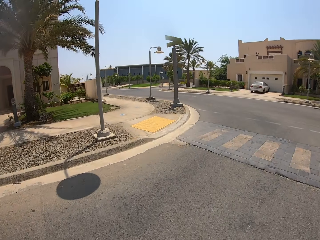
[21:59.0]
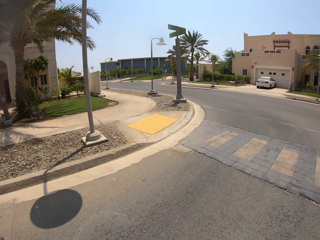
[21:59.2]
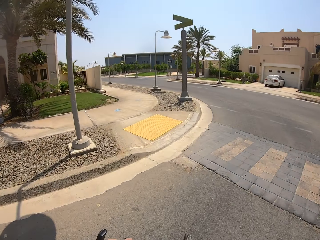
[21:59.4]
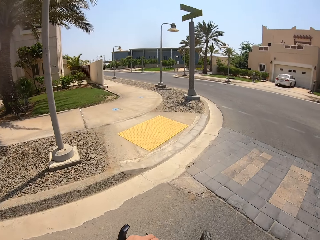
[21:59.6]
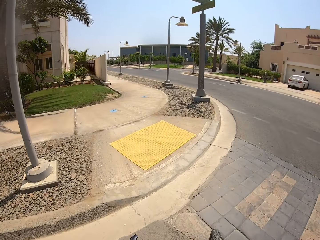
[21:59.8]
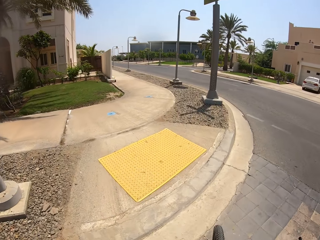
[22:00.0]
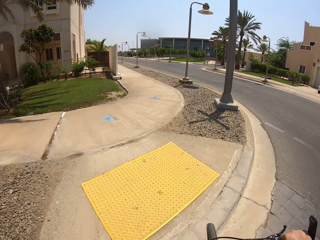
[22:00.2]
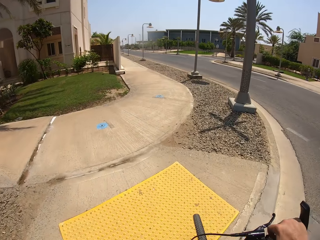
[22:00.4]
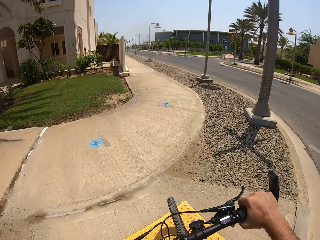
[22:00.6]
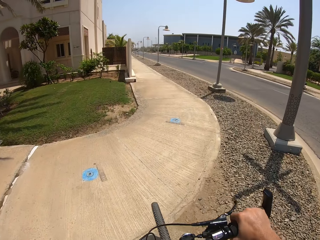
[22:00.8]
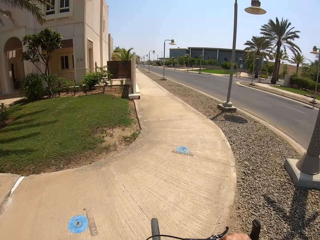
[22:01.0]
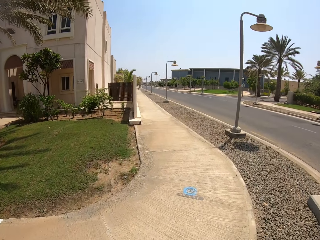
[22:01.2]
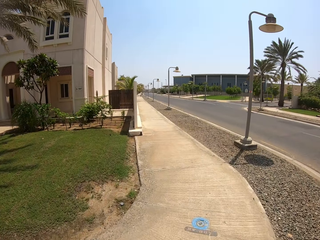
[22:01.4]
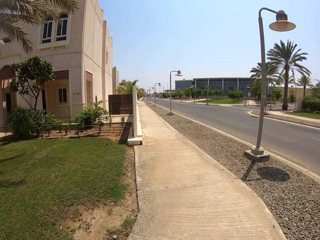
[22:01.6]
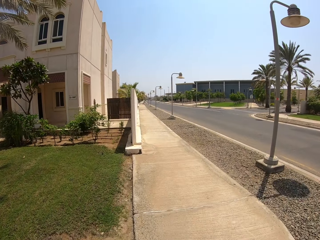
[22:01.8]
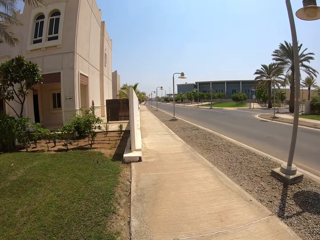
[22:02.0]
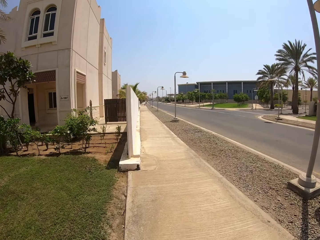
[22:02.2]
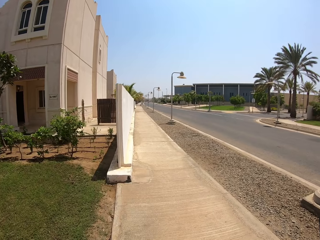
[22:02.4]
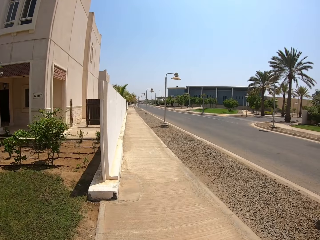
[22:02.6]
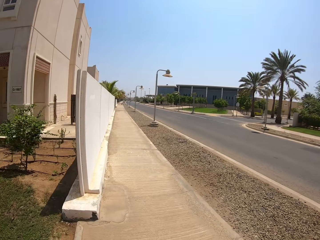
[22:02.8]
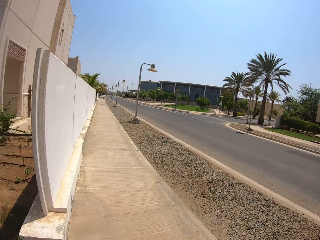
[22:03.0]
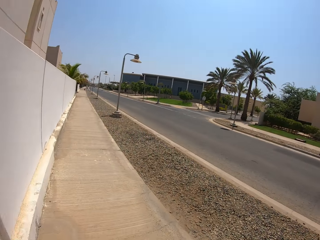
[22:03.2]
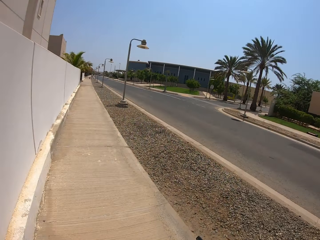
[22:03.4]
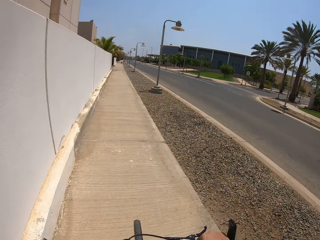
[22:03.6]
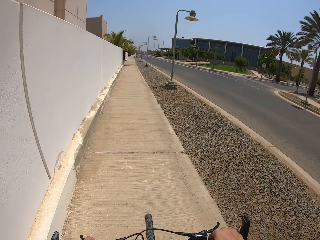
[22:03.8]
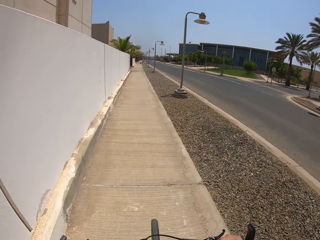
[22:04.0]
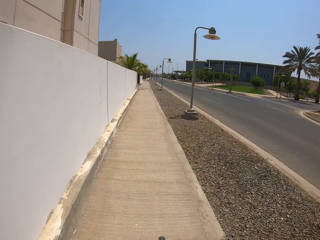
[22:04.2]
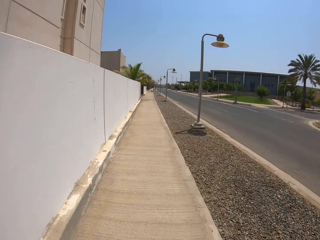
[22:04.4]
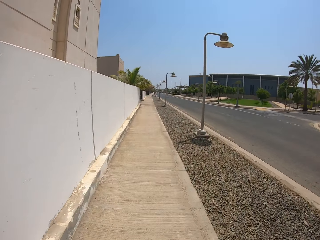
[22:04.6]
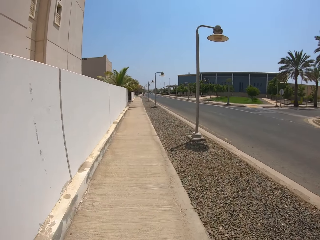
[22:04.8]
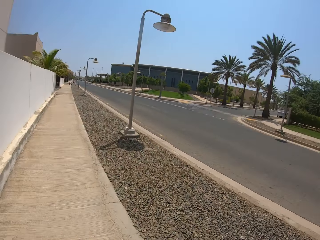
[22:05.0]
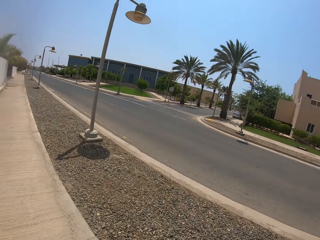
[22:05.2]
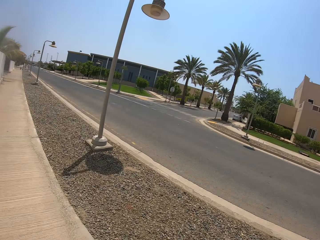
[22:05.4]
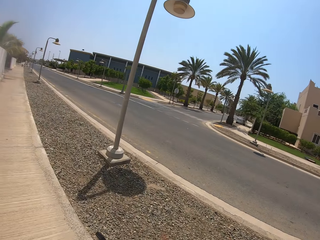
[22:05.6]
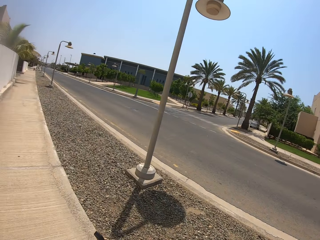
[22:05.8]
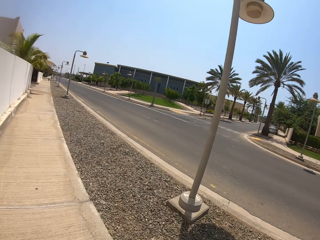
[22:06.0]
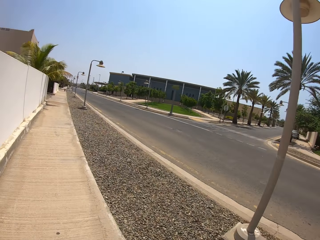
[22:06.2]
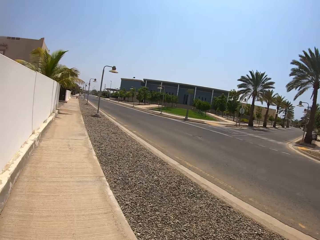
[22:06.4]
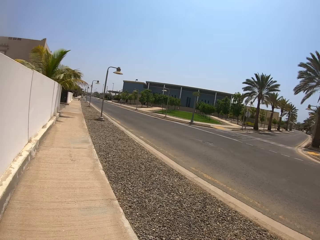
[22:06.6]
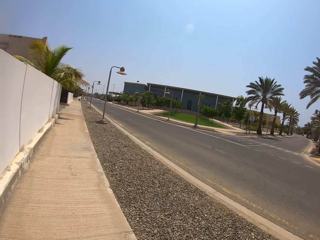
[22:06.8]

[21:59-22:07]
The camera wearer cycles on the pavement.

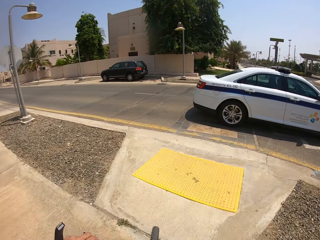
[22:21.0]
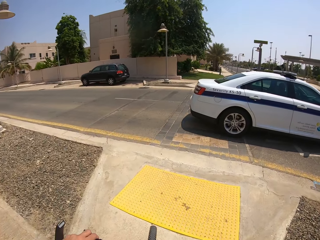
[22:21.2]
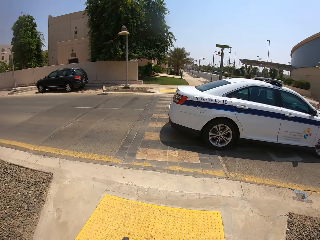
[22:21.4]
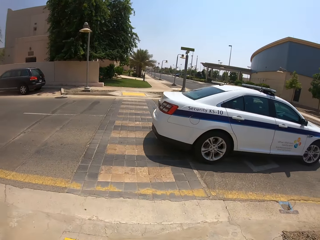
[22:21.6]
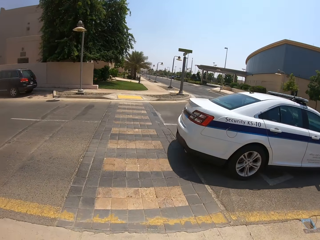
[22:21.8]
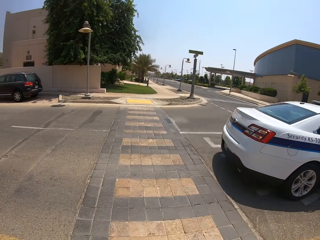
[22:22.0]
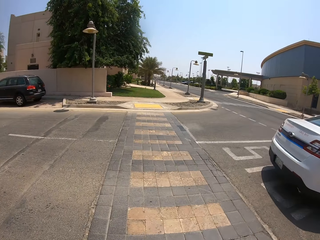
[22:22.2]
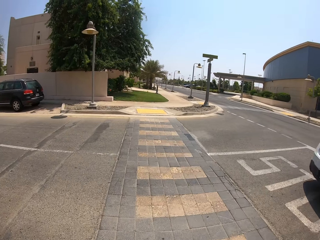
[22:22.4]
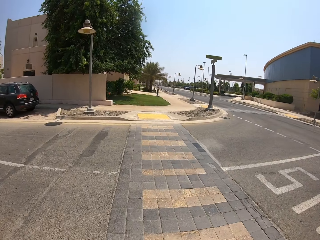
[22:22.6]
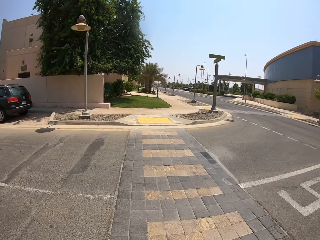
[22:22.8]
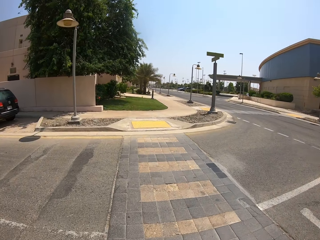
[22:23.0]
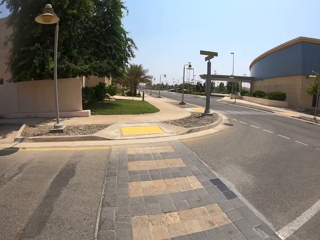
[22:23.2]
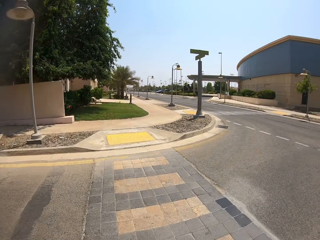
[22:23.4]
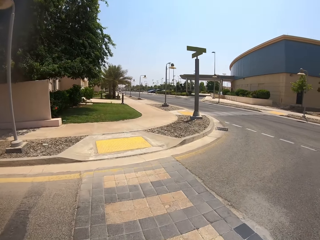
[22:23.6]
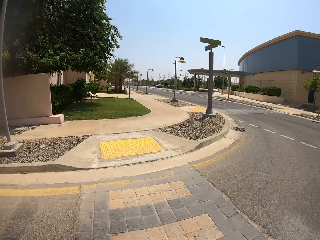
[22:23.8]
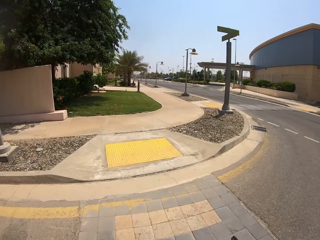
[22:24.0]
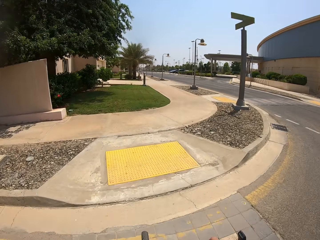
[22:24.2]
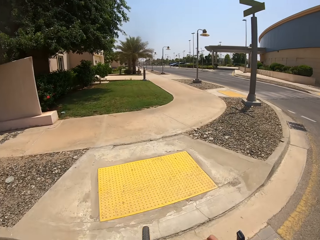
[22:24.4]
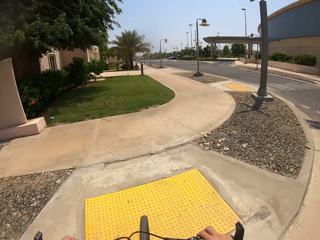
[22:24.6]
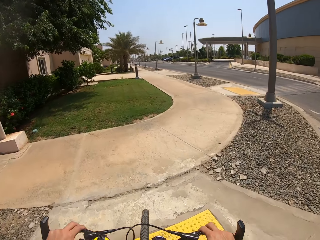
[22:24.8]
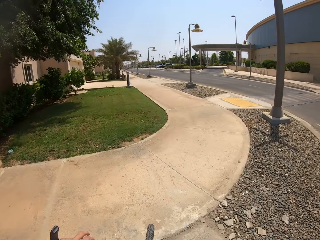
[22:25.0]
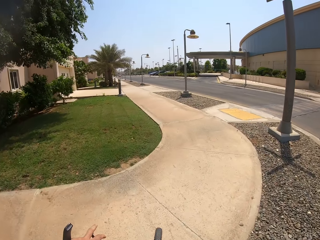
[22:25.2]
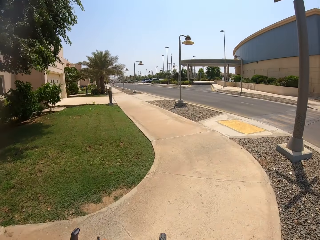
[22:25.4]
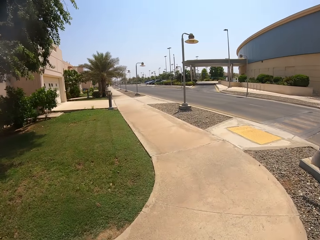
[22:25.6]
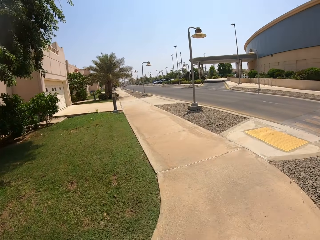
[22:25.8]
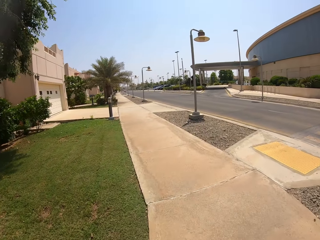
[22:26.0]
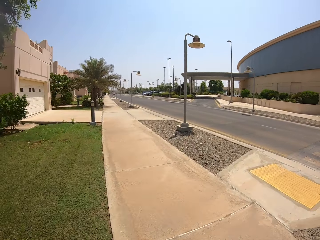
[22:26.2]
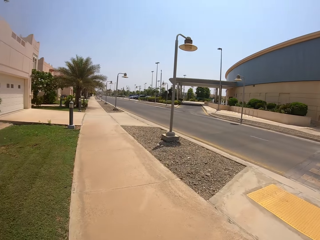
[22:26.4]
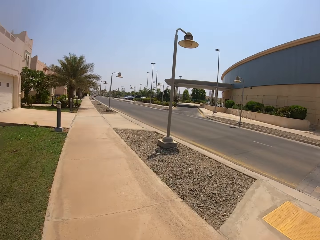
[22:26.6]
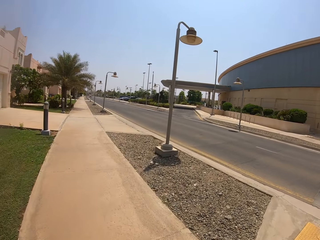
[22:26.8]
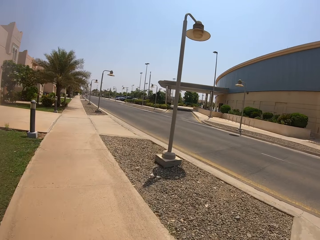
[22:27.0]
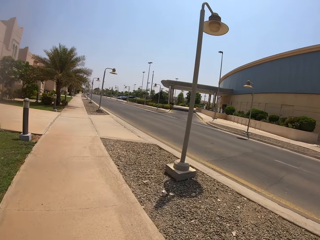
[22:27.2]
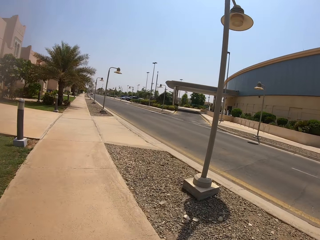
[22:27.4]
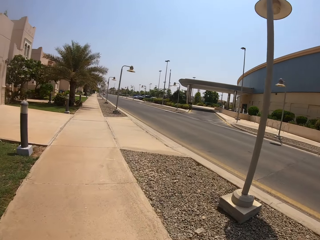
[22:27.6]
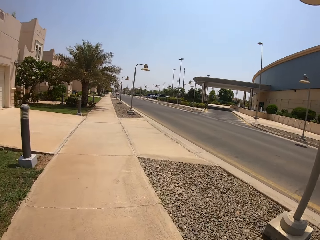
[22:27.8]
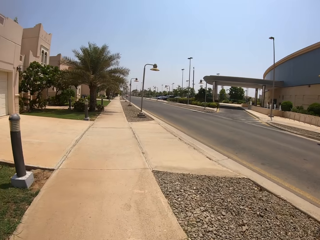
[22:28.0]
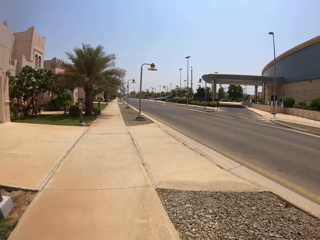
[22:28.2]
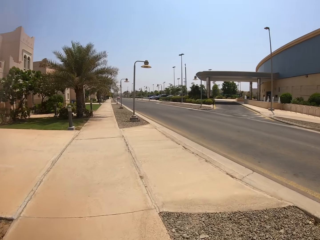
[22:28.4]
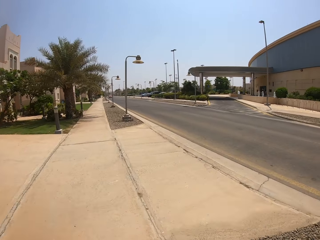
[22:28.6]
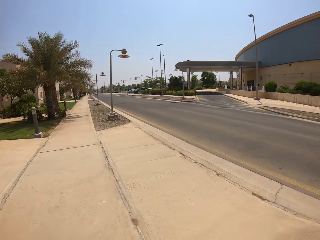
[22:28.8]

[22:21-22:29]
The camera wearer crosses the road. They cycle on the pavement.

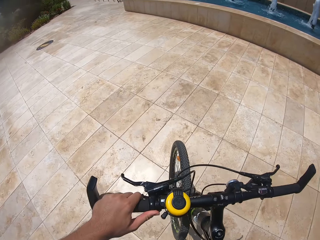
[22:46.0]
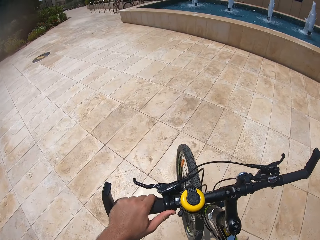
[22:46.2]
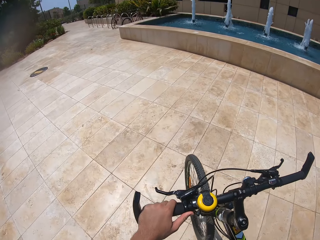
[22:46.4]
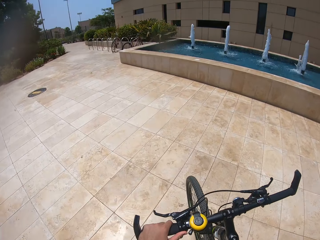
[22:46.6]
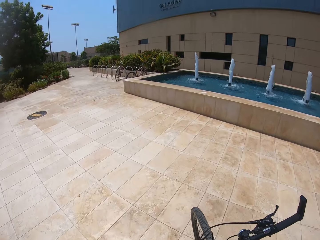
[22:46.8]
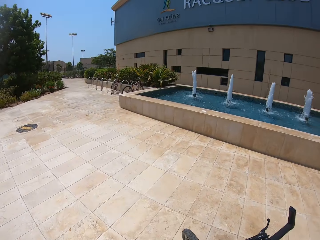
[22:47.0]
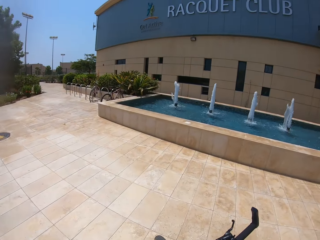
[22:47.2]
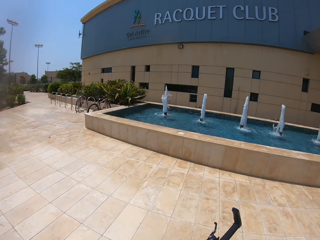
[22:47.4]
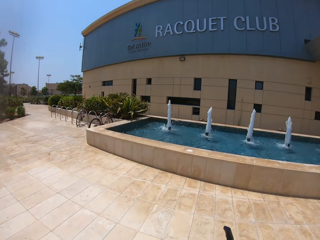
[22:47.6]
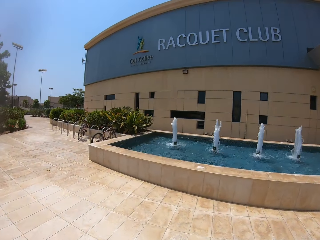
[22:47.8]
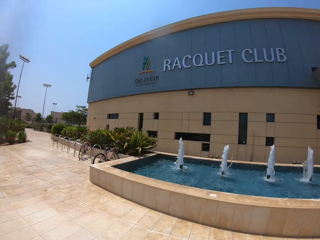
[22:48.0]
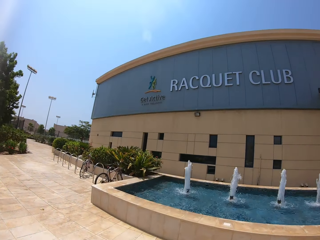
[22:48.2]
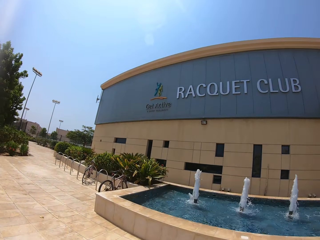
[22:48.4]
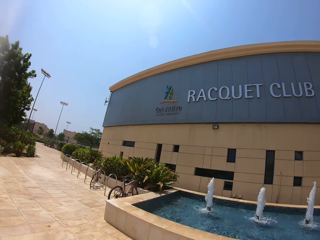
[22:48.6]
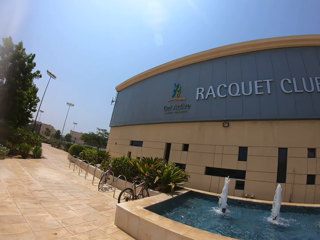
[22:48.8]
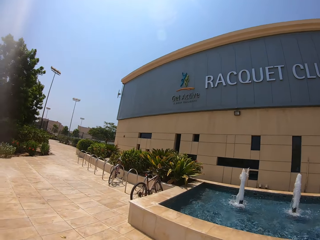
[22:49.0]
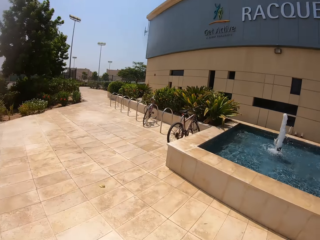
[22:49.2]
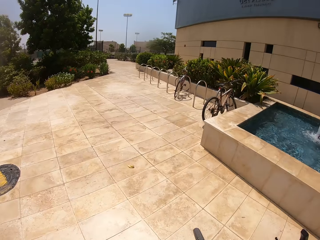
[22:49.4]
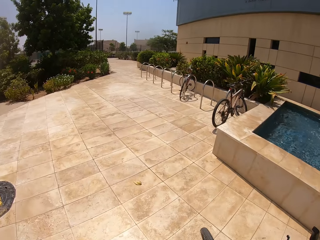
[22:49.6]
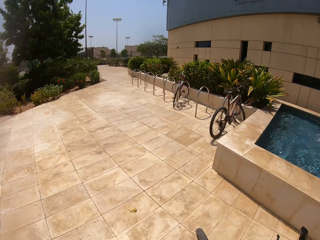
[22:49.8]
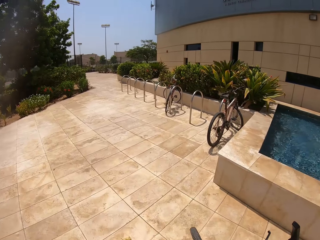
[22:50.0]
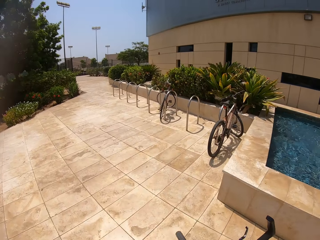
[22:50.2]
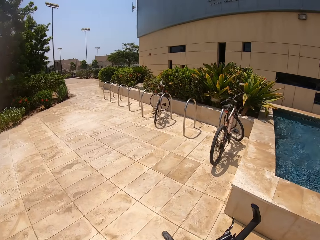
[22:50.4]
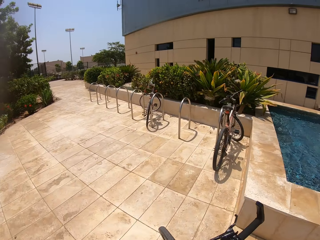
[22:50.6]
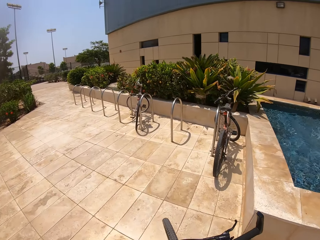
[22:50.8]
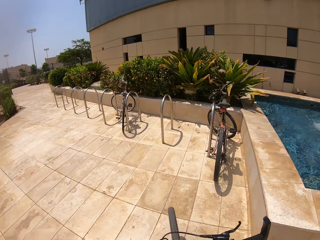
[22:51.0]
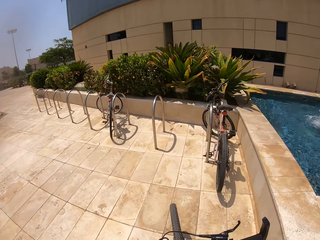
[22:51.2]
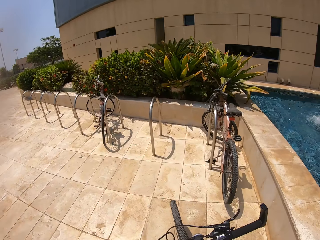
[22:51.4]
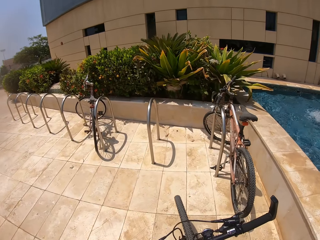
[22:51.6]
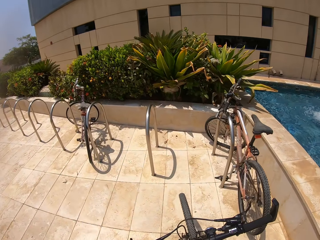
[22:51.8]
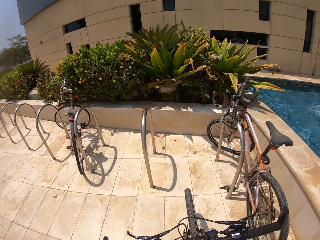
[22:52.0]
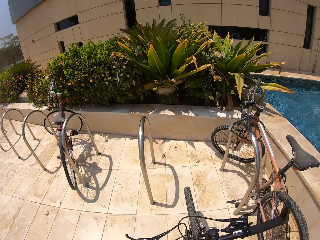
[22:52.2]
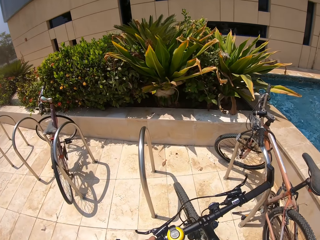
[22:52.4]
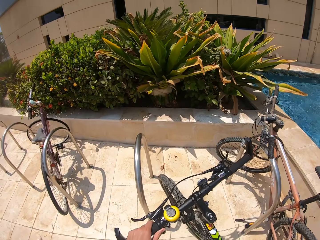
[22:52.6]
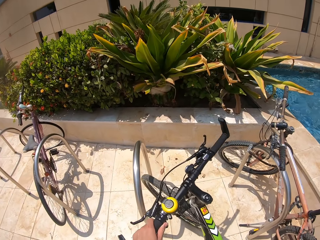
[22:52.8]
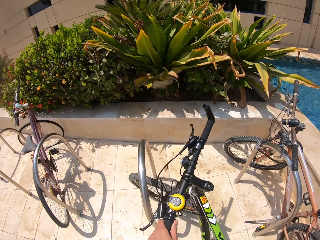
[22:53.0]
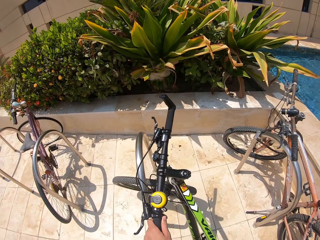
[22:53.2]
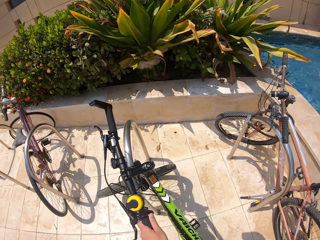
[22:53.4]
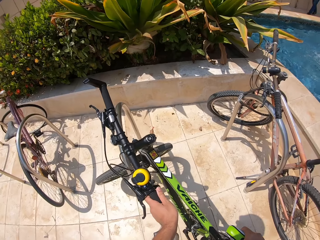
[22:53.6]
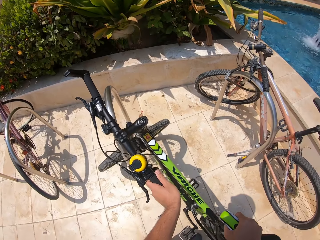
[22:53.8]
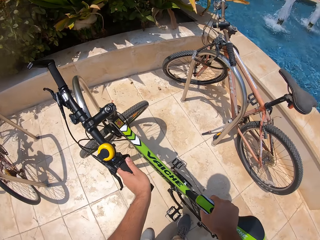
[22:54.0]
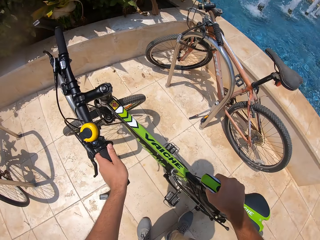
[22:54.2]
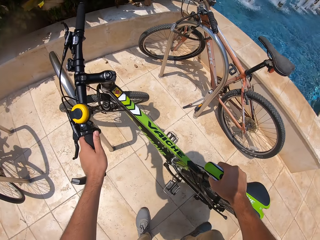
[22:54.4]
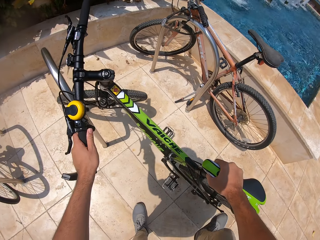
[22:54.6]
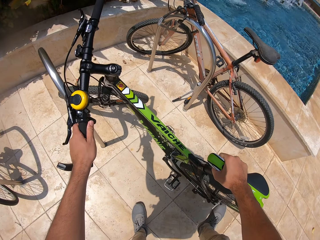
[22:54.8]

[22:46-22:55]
The camera wearer parks the bicycle.
